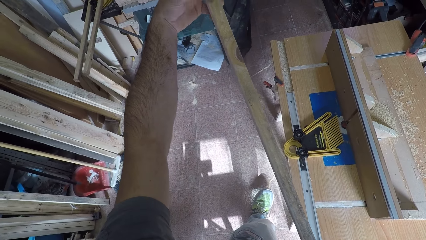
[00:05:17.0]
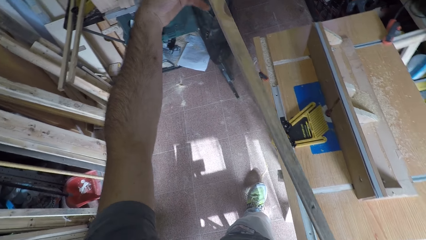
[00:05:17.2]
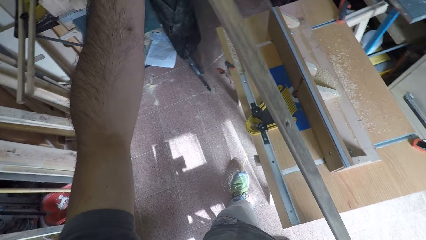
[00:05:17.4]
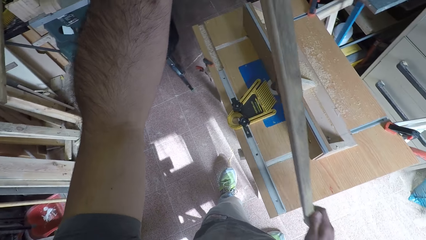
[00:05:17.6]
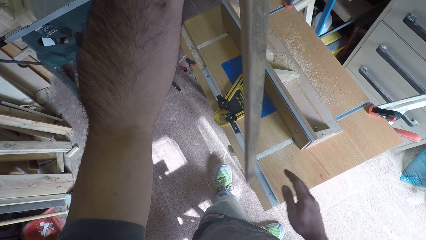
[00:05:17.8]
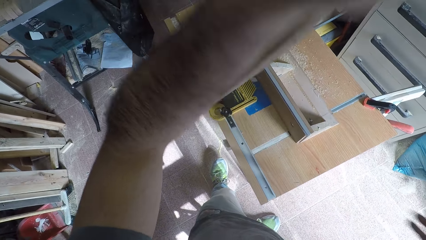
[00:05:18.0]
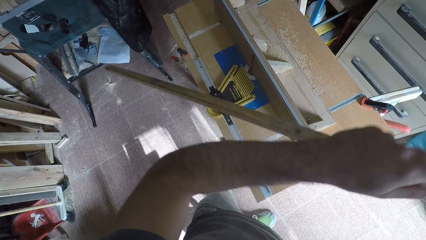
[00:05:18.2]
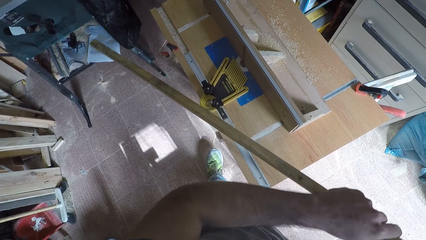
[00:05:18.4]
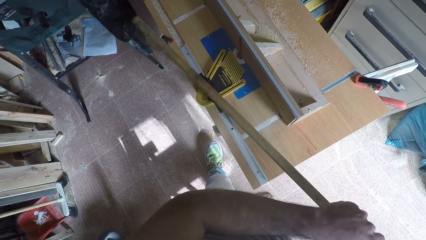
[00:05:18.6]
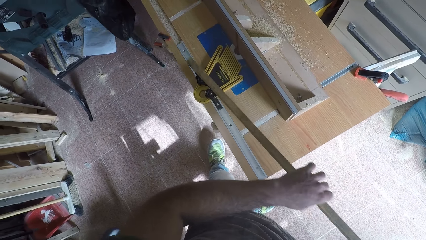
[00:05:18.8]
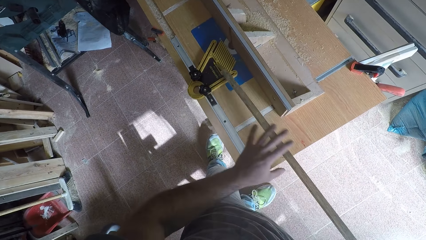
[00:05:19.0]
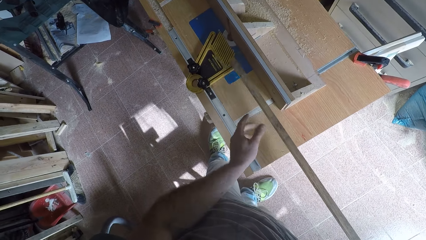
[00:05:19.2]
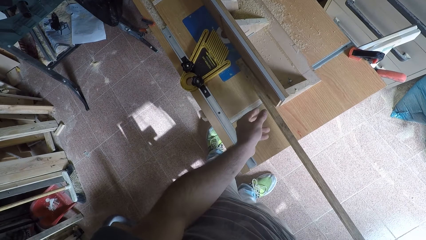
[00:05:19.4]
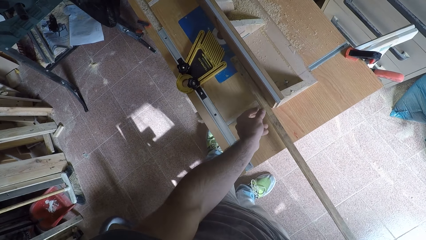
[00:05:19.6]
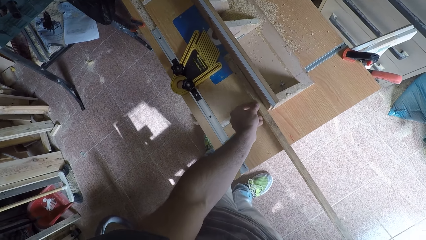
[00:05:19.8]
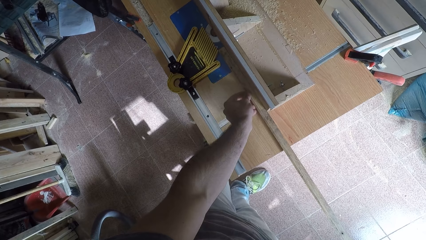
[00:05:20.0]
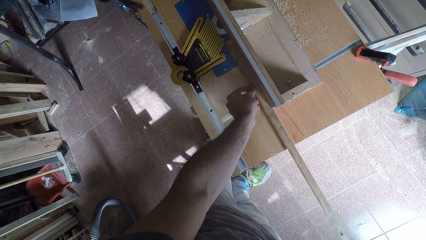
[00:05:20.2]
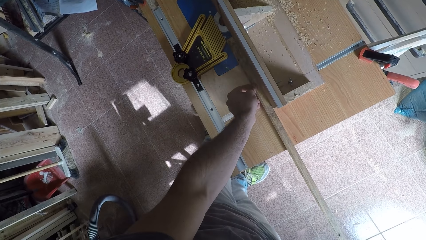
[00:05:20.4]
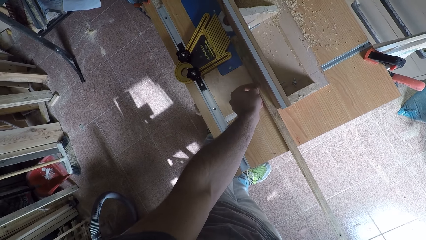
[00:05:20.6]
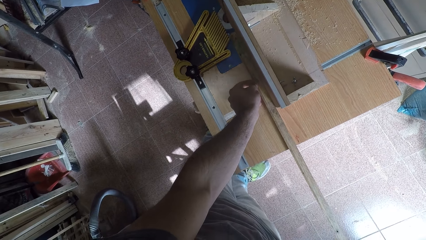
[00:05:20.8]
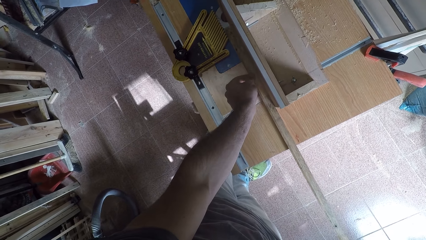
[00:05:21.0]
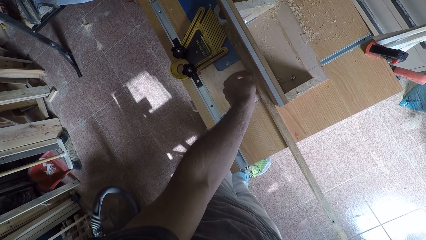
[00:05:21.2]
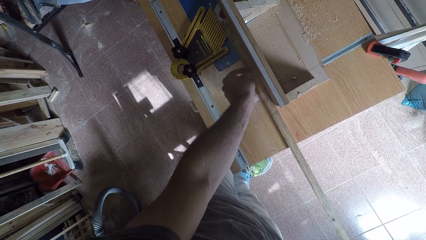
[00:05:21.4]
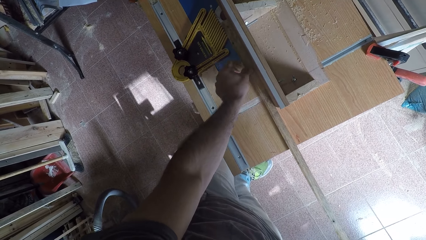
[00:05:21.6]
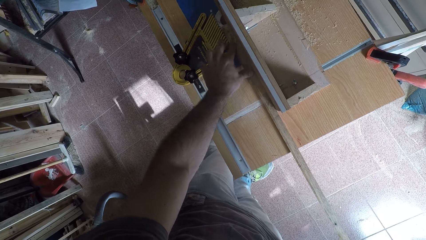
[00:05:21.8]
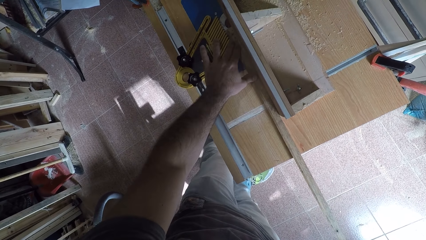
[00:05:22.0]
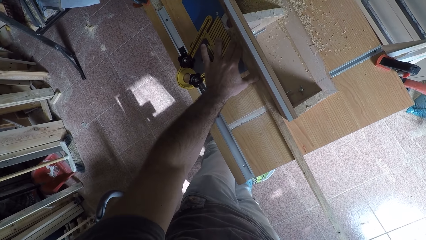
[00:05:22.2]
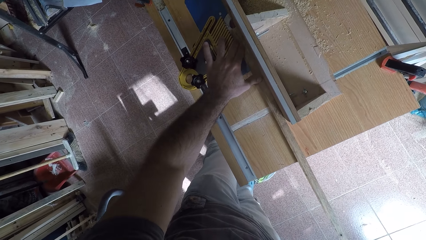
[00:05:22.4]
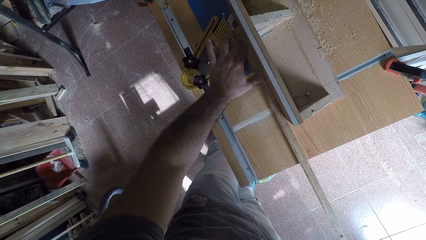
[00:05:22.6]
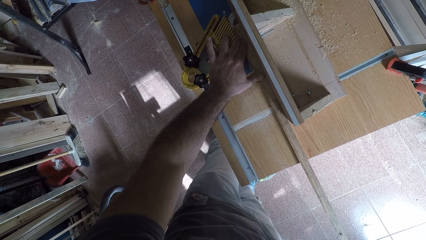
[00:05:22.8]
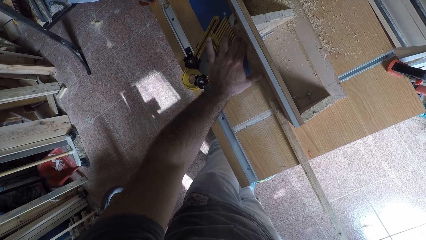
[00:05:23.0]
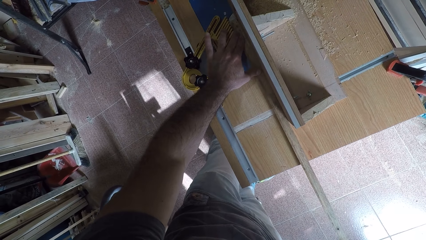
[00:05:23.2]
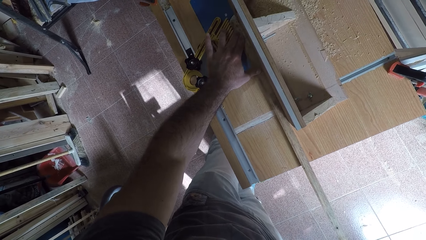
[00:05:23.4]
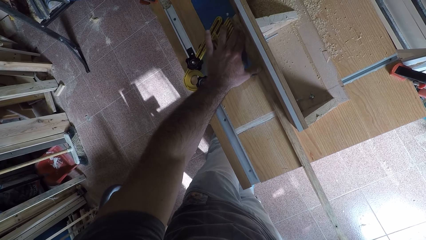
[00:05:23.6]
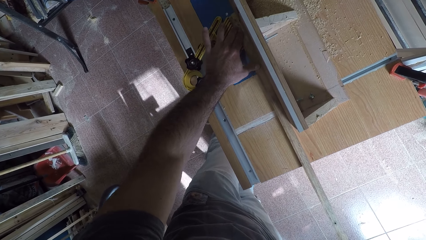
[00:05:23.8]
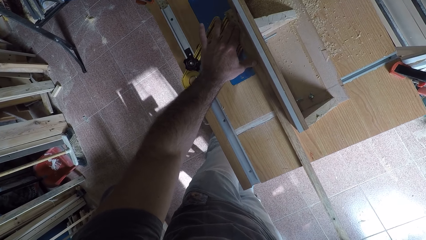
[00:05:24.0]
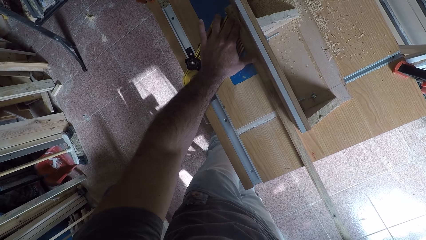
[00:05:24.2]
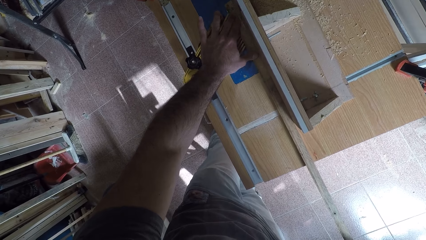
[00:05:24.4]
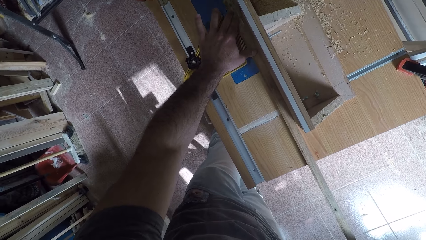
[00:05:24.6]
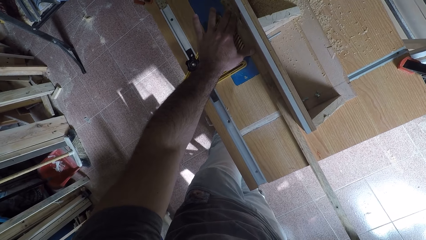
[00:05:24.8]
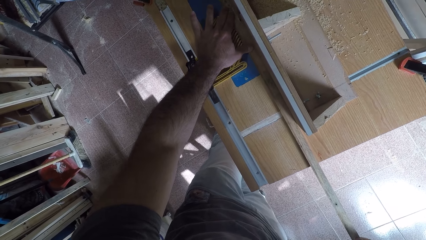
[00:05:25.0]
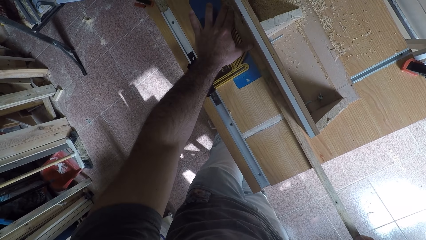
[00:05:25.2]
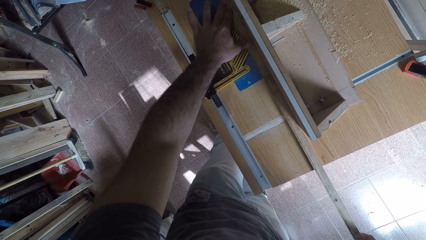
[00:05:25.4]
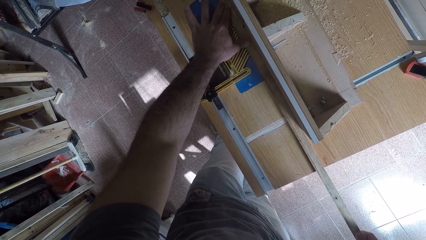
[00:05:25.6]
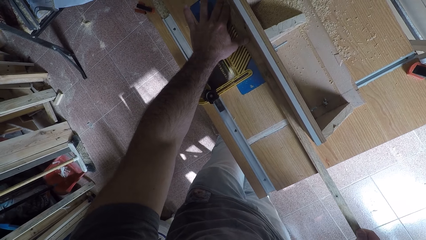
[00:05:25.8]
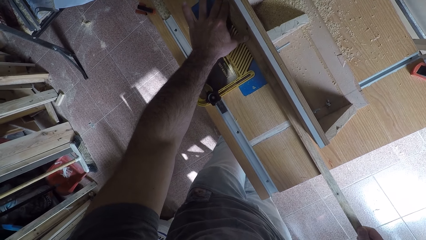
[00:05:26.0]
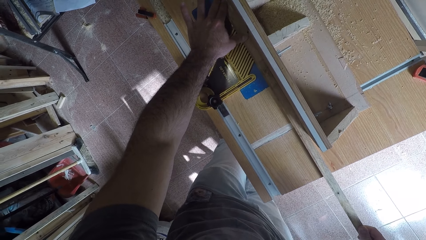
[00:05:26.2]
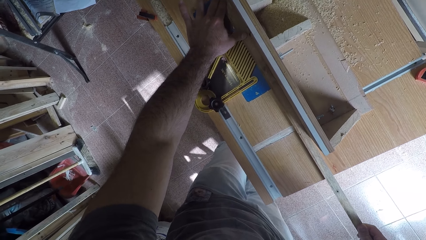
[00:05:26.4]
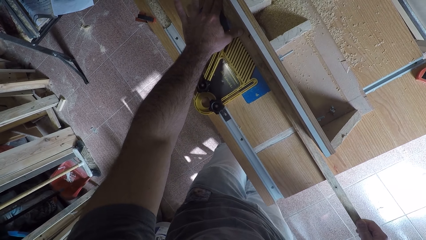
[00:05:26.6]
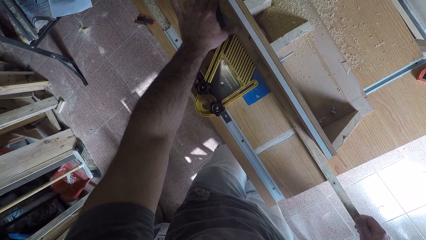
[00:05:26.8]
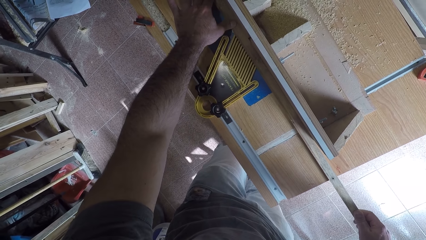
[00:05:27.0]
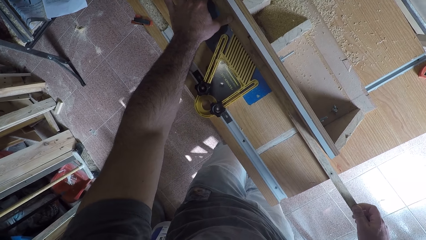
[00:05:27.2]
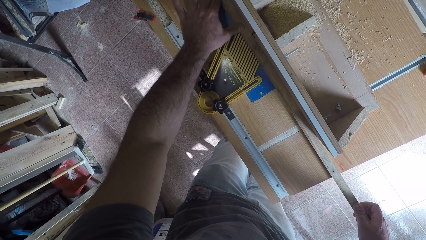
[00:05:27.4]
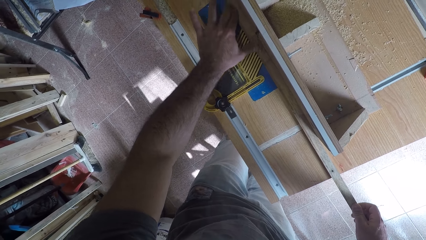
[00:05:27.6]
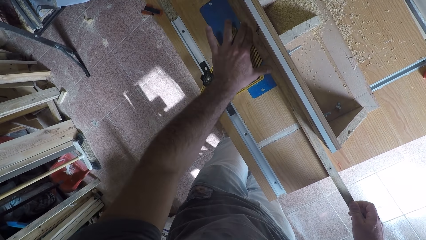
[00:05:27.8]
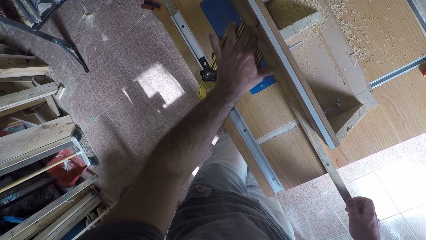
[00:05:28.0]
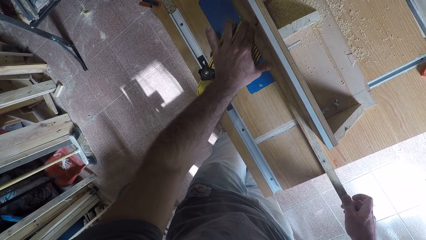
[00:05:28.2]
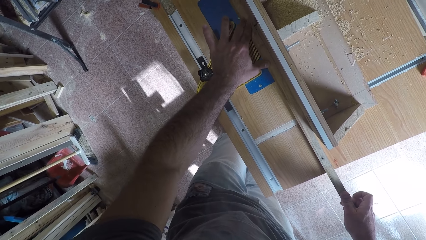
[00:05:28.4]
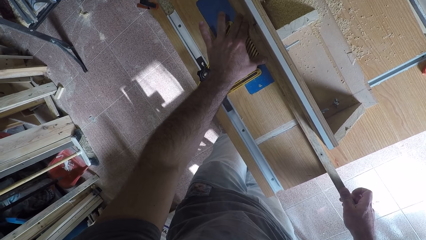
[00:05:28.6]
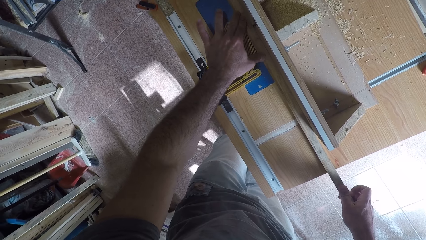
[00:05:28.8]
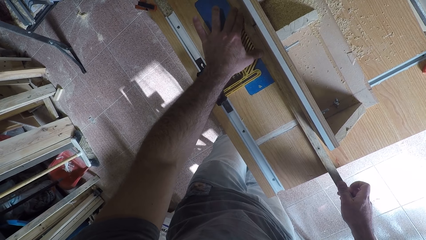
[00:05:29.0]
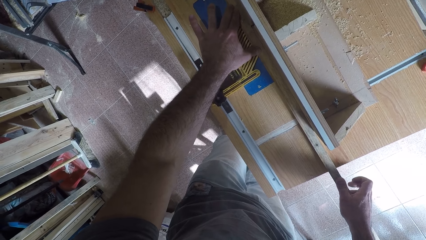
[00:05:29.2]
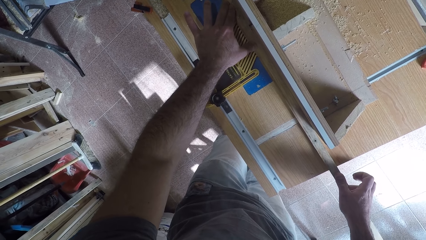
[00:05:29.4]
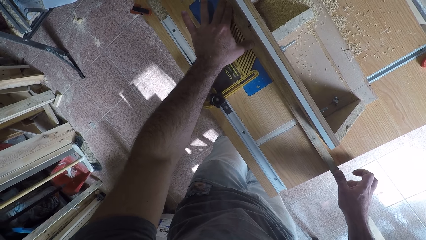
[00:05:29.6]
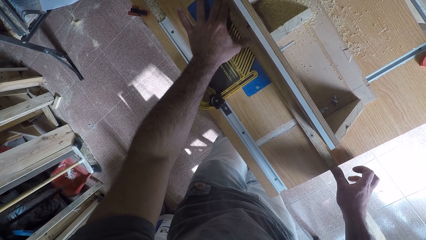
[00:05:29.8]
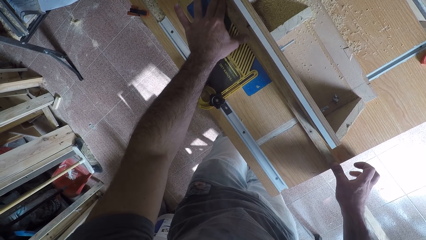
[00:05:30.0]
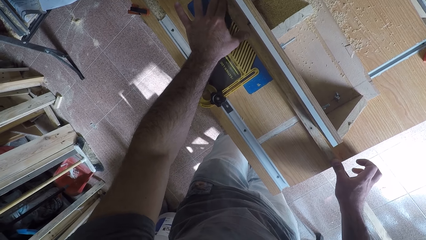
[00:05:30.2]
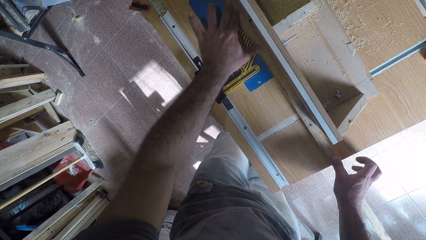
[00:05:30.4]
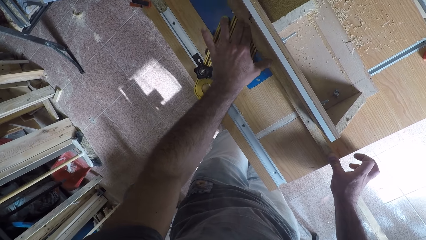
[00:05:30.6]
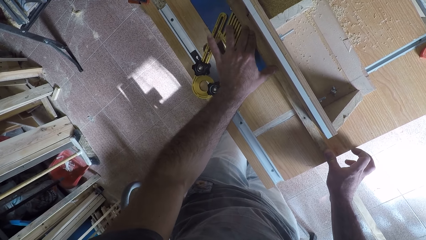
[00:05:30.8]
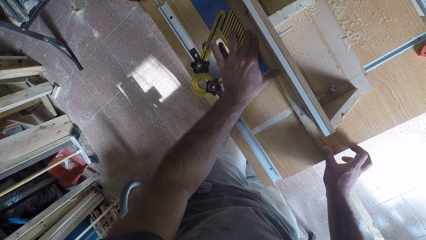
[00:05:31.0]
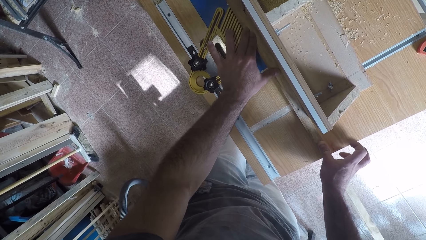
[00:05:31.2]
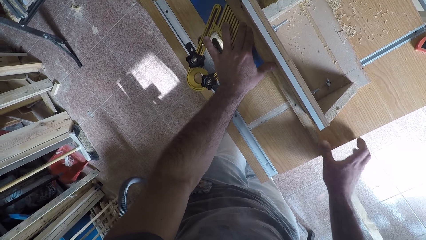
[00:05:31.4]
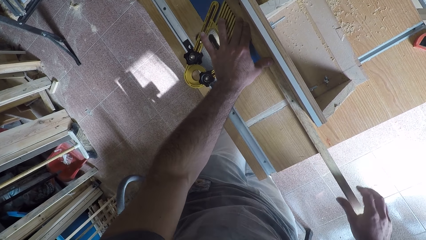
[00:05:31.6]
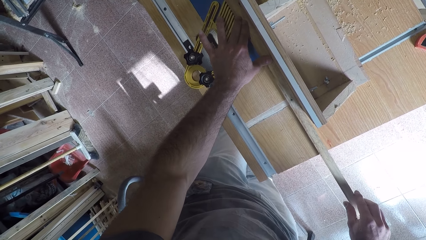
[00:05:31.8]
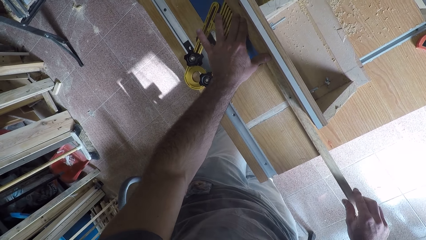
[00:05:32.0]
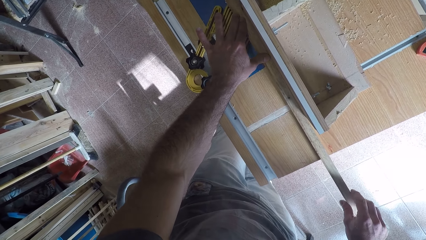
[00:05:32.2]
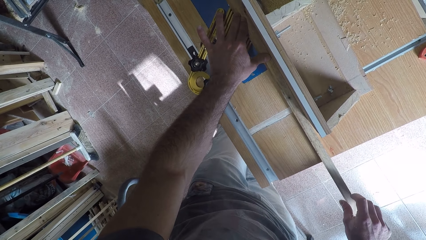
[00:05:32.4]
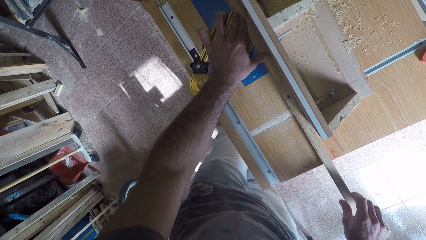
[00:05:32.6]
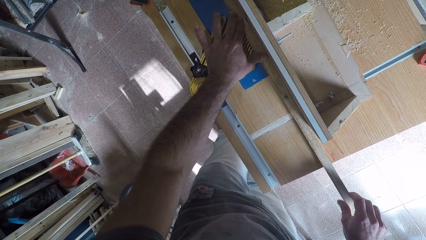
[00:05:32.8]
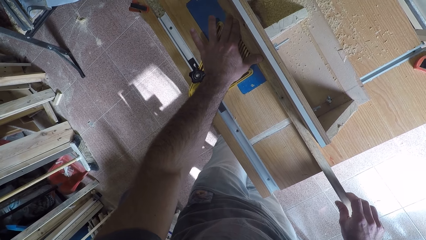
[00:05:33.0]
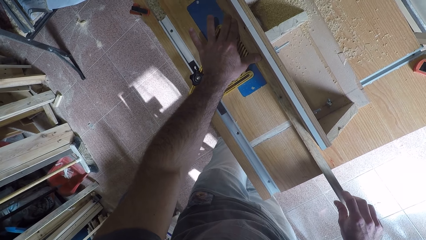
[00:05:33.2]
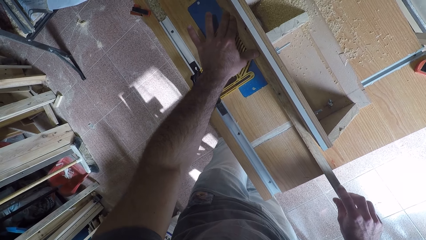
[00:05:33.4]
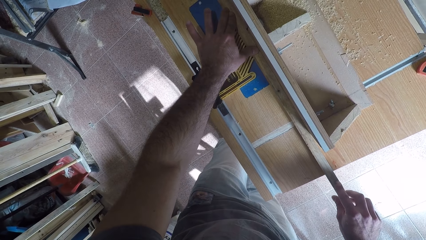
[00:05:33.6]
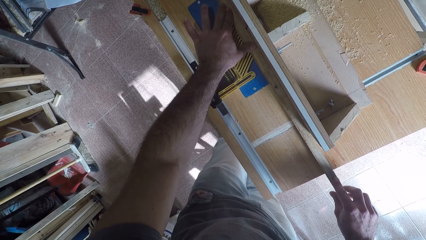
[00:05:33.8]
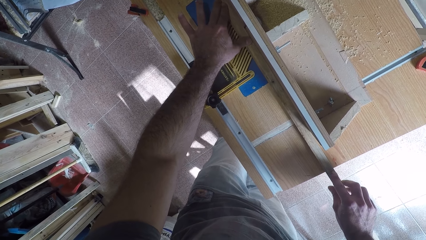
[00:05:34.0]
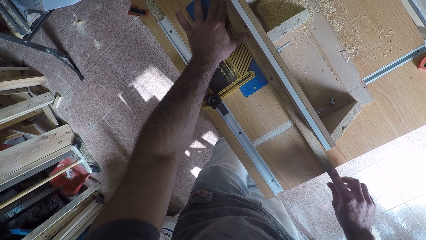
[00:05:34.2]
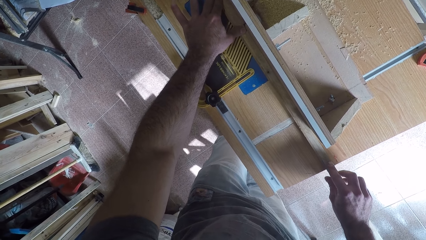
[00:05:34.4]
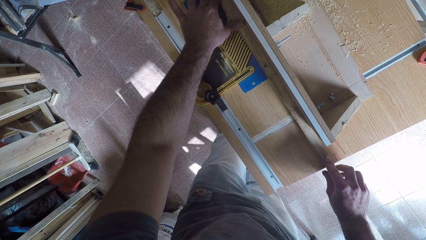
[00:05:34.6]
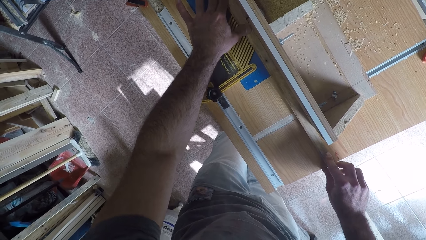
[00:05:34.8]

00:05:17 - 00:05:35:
The camera wearer turns the wood around. He places the wood on the wood planer or worktop. He glides the wood against the jointer machine. He shaves off the excess part of the wood with the wood planer. He moves fingers along the wood. He moves his fingers on the wood. He moves his hand along the wood. He removes the other hand from the wood. He places his hand on the wood.
